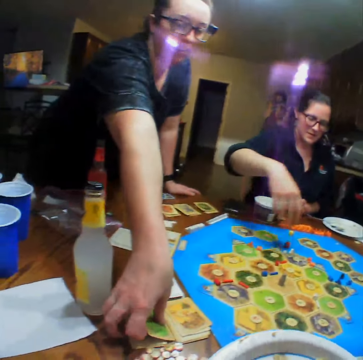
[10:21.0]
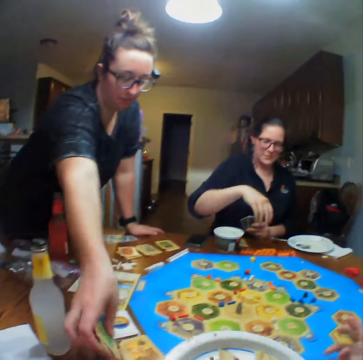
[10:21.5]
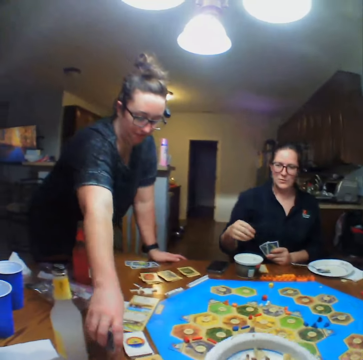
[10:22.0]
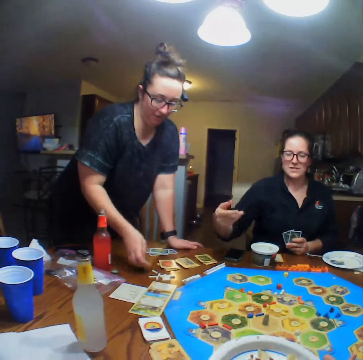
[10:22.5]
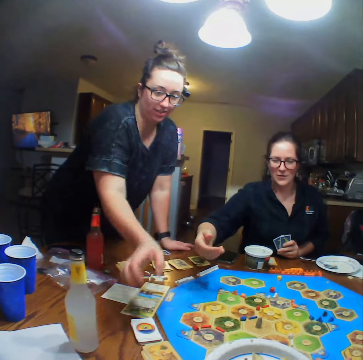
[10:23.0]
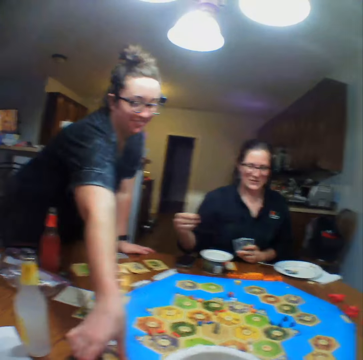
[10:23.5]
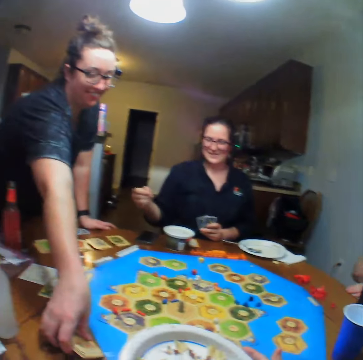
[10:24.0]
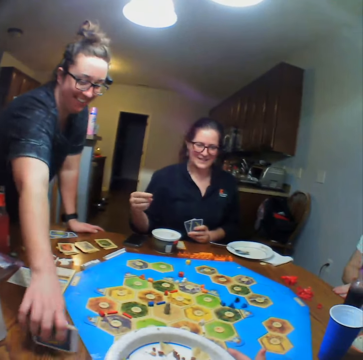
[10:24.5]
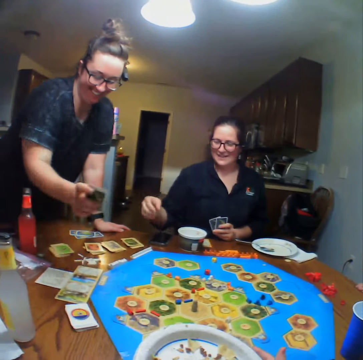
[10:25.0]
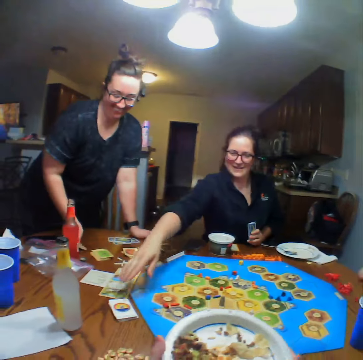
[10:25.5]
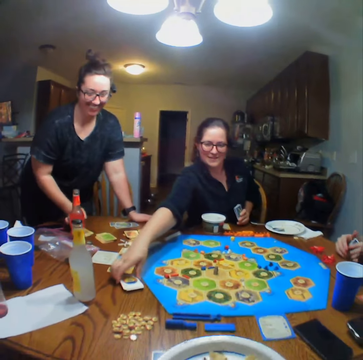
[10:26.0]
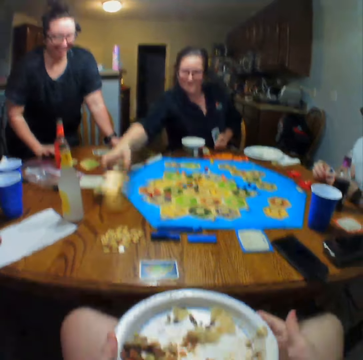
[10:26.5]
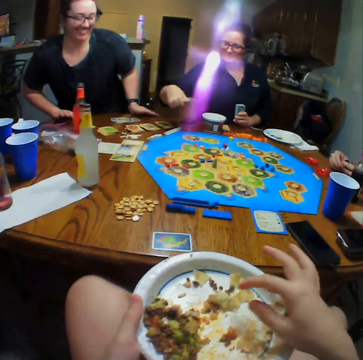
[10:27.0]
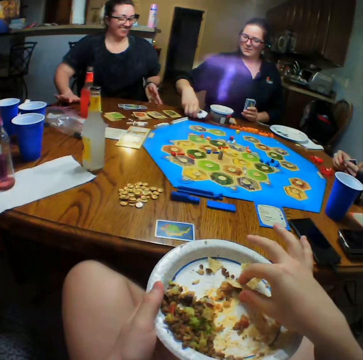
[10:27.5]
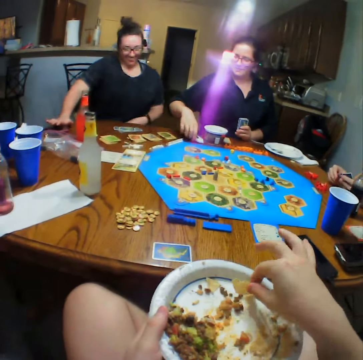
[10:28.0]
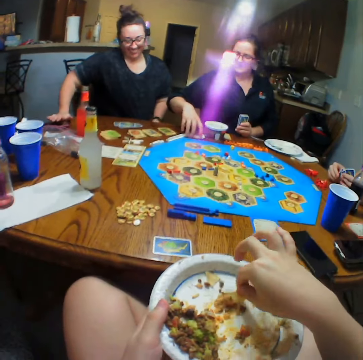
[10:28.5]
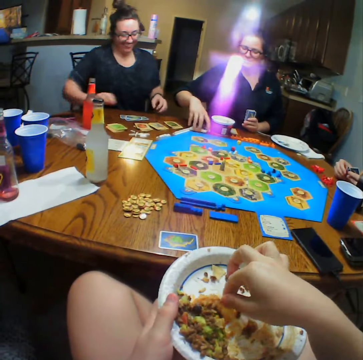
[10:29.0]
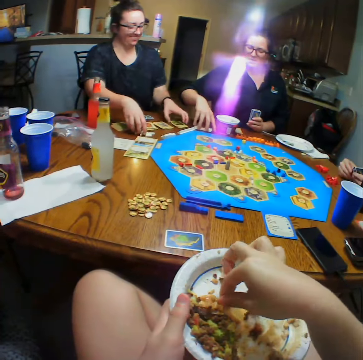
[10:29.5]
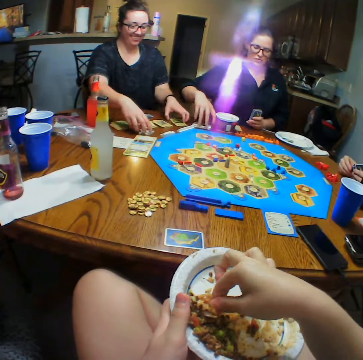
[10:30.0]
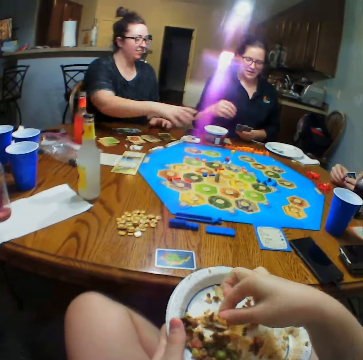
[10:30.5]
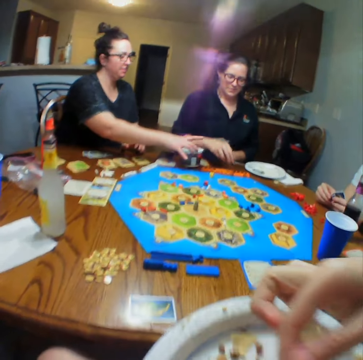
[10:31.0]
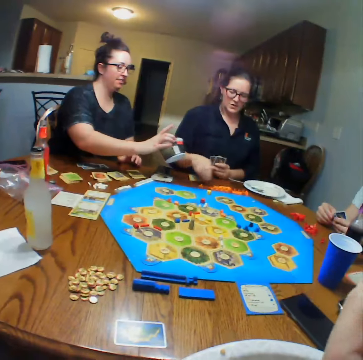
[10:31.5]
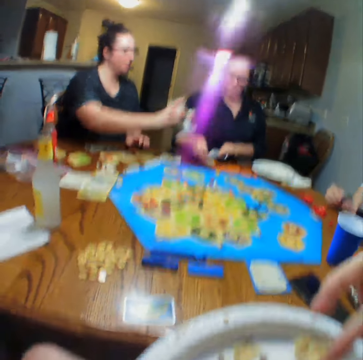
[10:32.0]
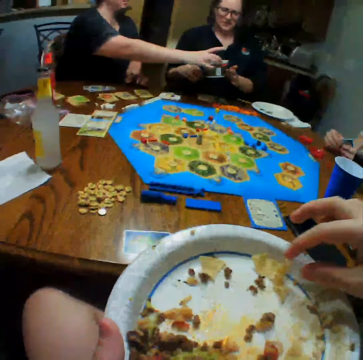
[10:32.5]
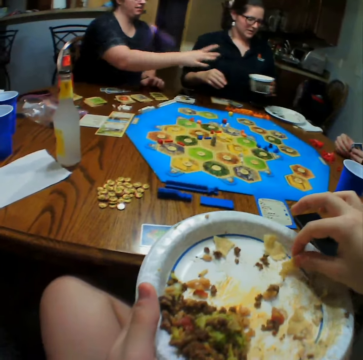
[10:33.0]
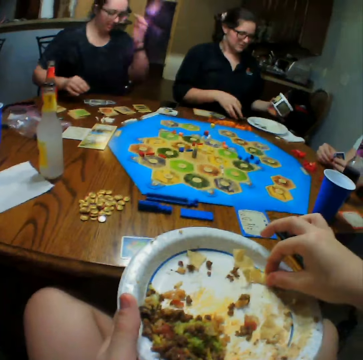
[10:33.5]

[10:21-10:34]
A woman takes a card from another woman. The camera wearer eats the food. The first woman puts the cards together, picks the cards from the table, places the cards on the table, picks the cards from the table and places the cards on the table. The other woman picks the cards from the table and places the cards on the table. The camera wearer eats. They take the food from the plate. The first woman looks inside a tin.

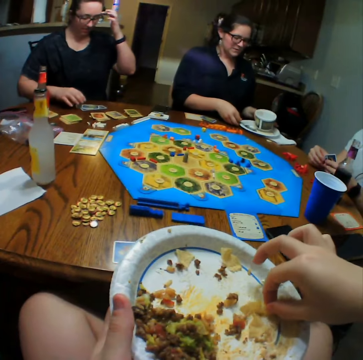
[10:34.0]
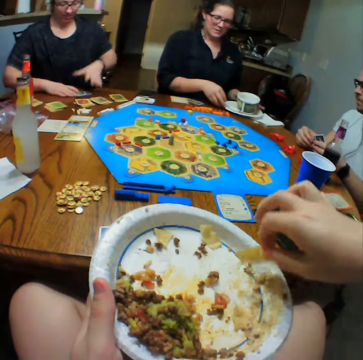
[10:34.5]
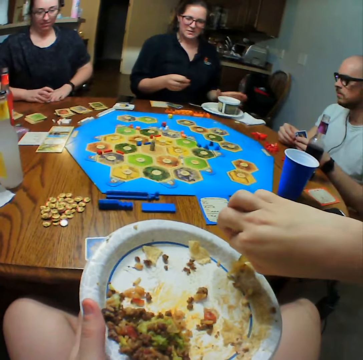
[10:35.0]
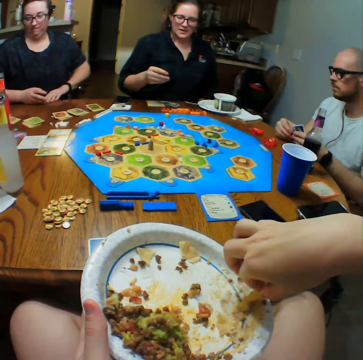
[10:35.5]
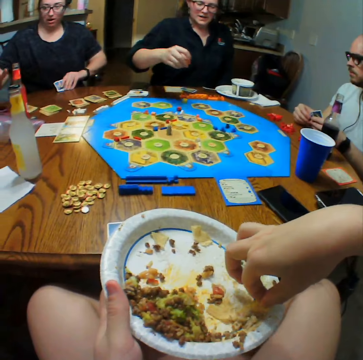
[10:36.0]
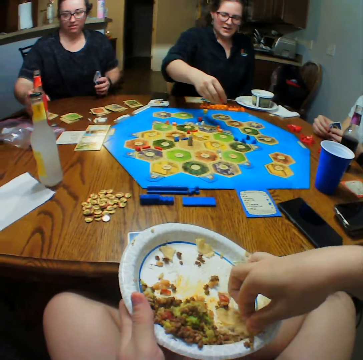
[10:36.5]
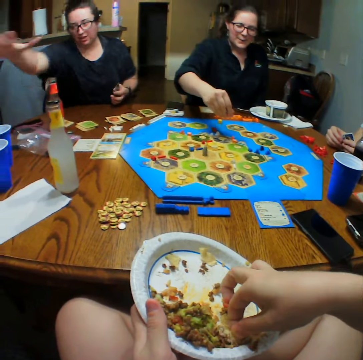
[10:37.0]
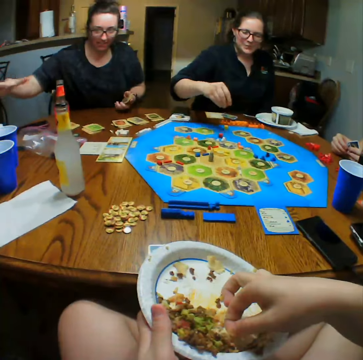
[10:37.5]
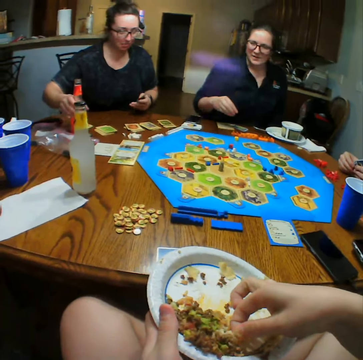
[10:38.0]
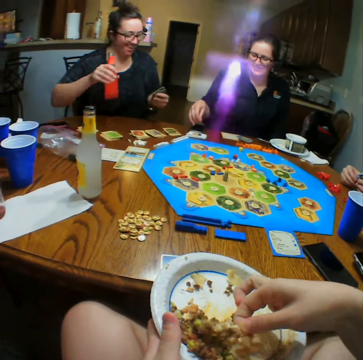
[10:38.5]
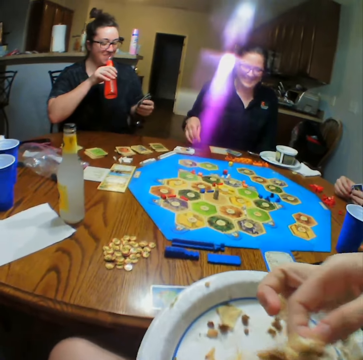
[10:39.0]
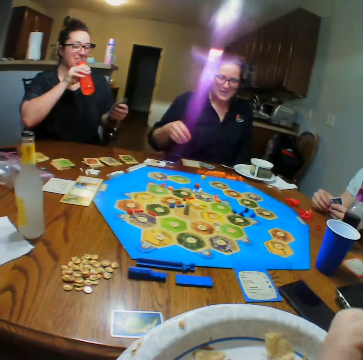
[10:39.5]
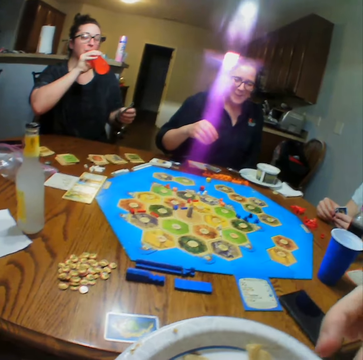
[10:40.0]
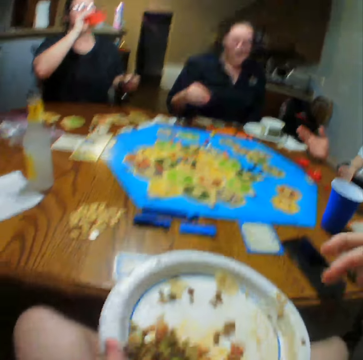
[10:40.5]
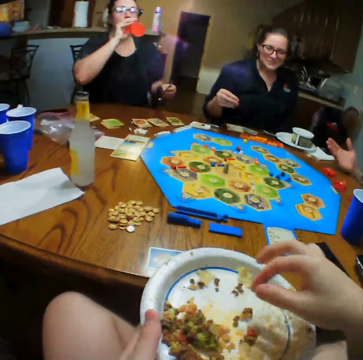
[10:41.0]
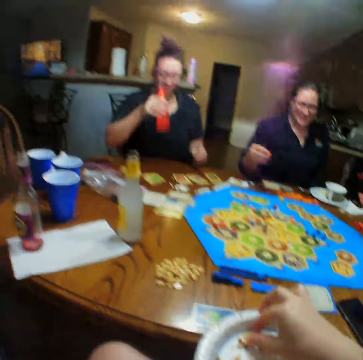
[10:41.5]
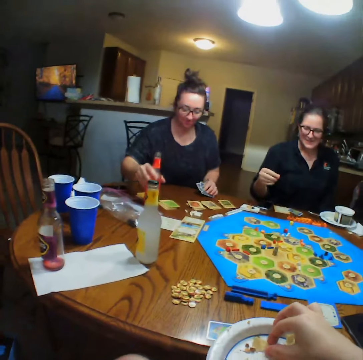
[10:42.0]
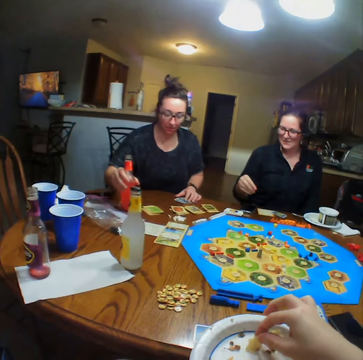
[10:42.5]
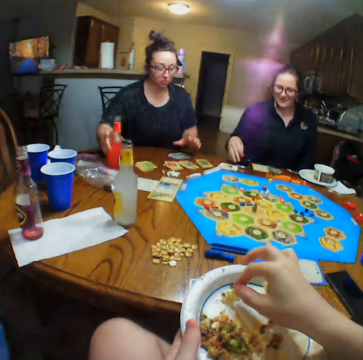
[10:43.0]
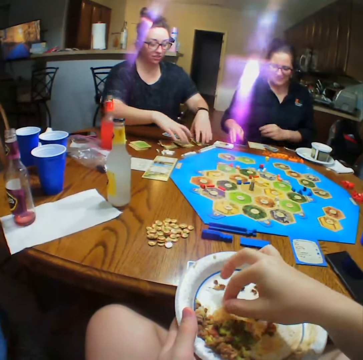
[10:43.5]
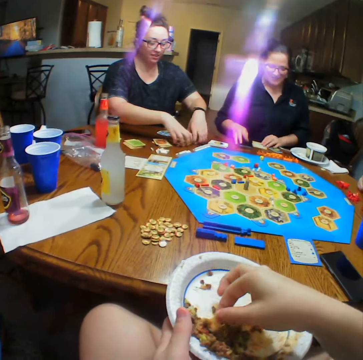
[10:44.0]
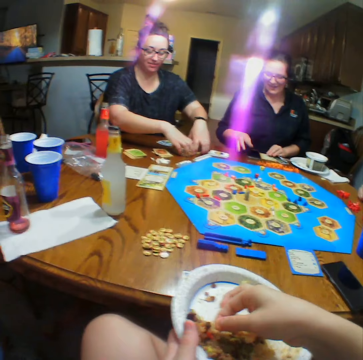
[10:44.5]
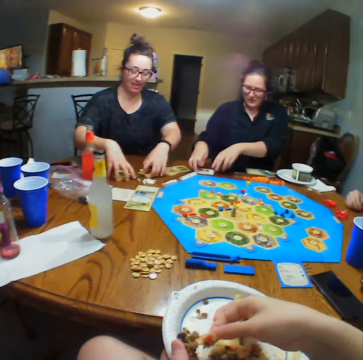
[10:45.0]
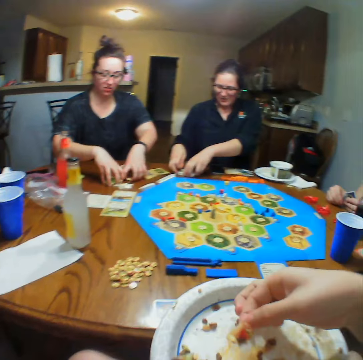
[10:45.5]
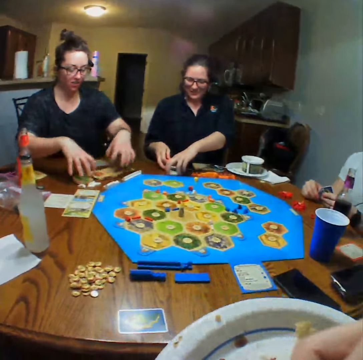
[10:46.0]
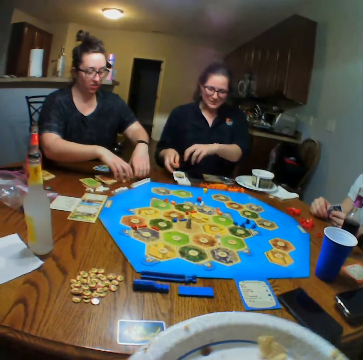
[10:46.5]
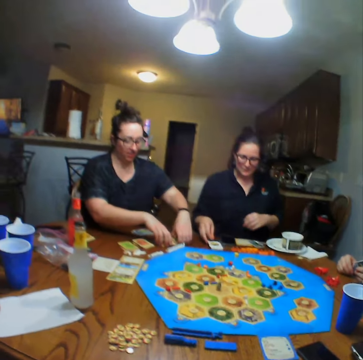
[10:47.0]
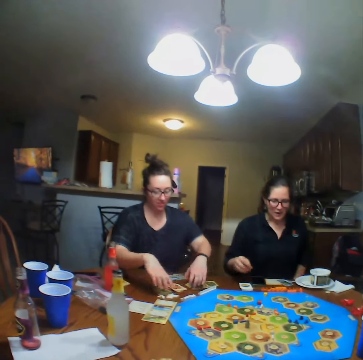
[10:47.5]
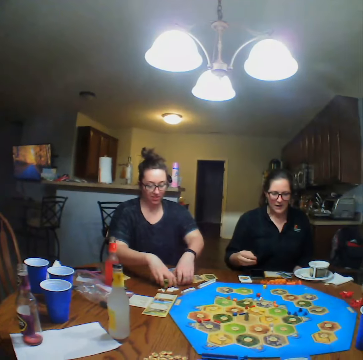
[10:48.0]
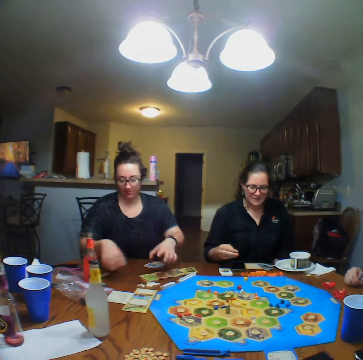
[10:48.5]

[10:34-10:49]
A woman places the tin aside. Another woman picks the cards from the table and picks a bottle of lemonade from the table. The camera wearer eats the food. The other woman drinks the lemonade and places the bottle of lemonade on the table. The other woman moves the cards on the table. The first woman moves the cards on the table. The camera wearer takes the food from the plate. They eat the food.

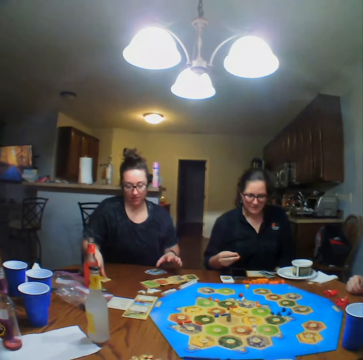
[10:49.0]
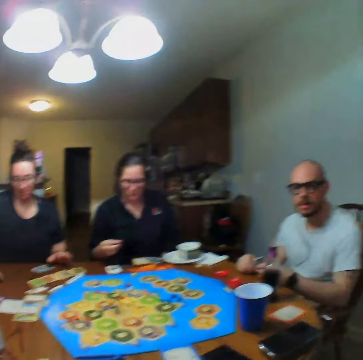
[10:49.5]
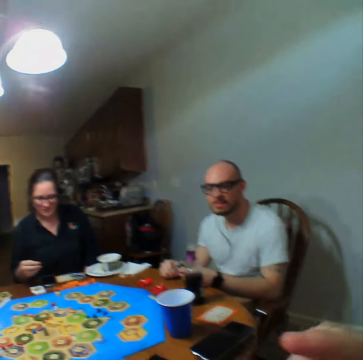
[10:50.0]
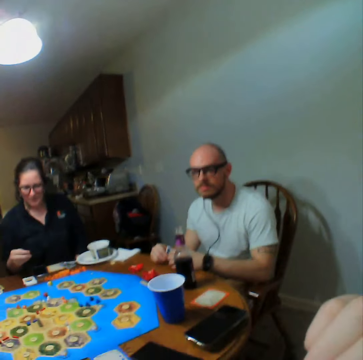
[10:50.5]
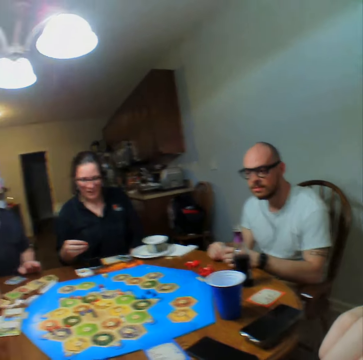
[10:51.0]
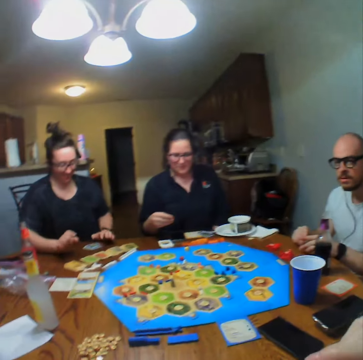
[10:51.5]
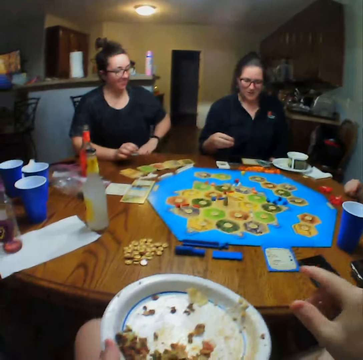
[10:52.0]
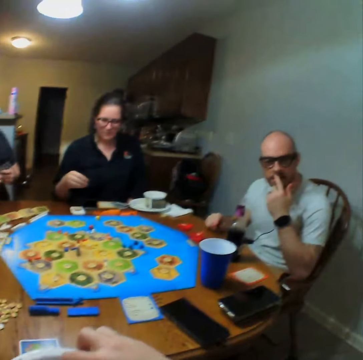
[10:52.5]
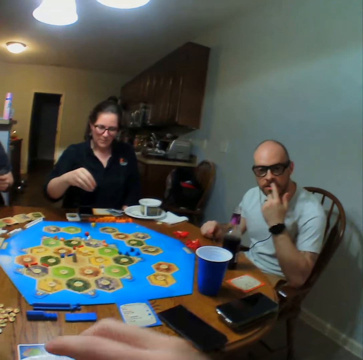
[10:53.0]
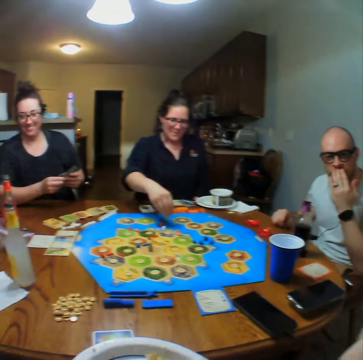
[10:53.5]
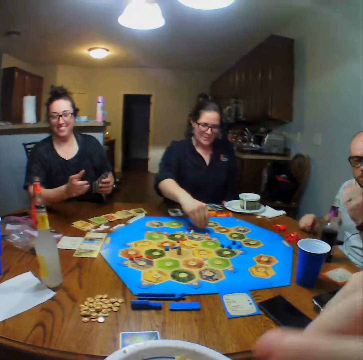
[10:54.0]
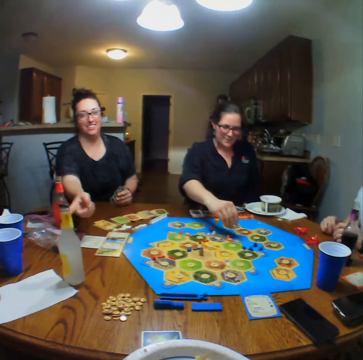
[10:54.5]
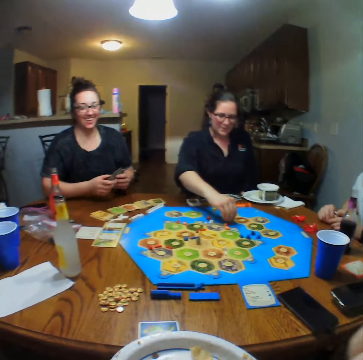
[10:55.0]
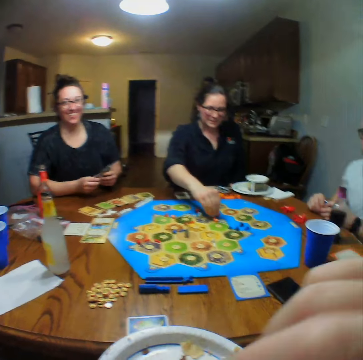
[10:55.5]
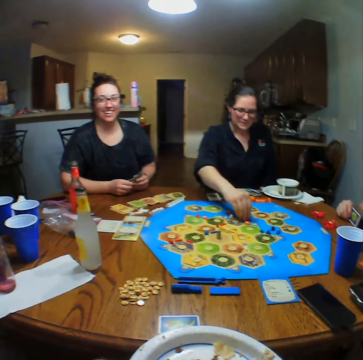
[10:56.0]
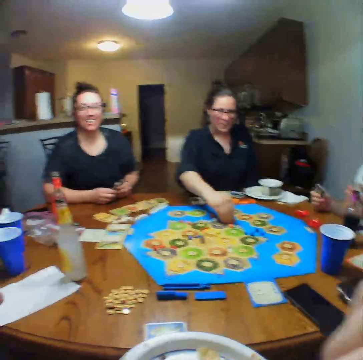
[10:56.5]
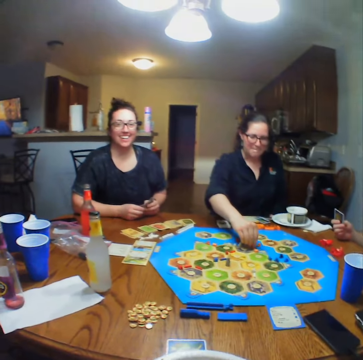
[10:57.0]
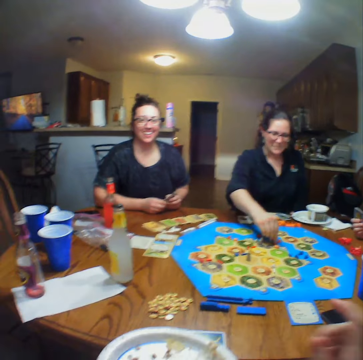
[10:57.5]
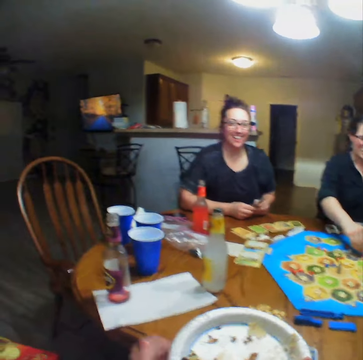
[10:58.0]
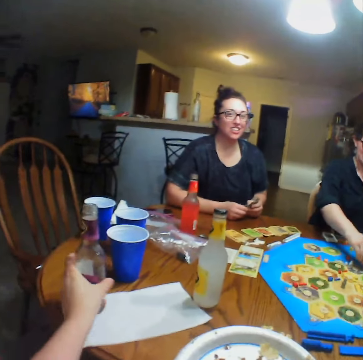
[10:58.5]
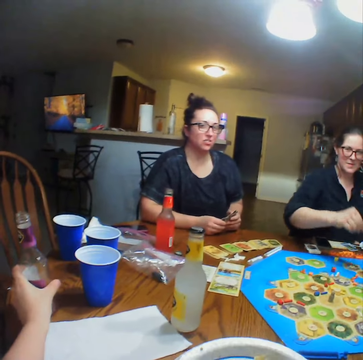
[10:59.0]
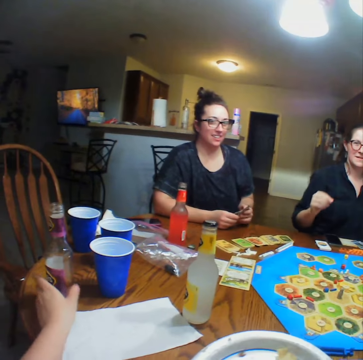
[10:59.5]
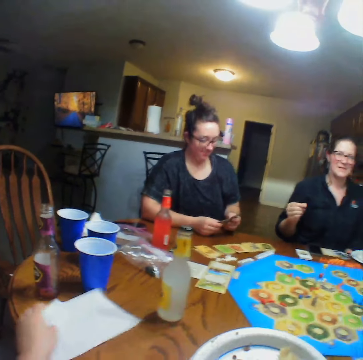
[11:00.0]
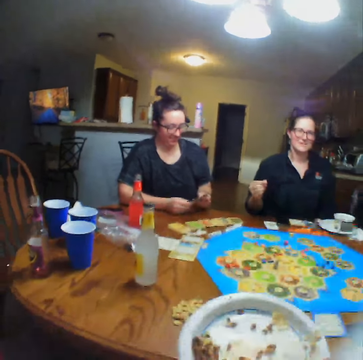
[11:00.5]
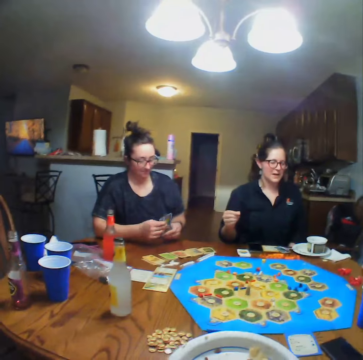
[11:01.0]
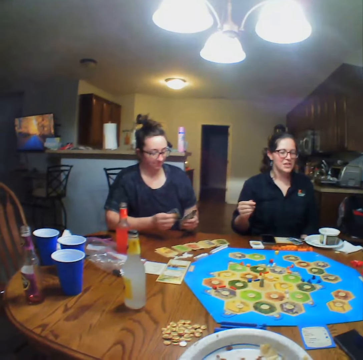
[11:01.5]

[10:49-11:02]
The camera wearer talks to a man. A woman moves the block on the board. The camera wearer moves the bottle of lemonade aside. She picks a paper towel from the table. She wipes her mouth with the paper towel.
